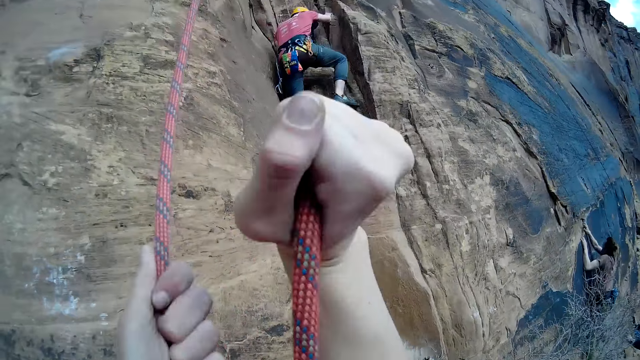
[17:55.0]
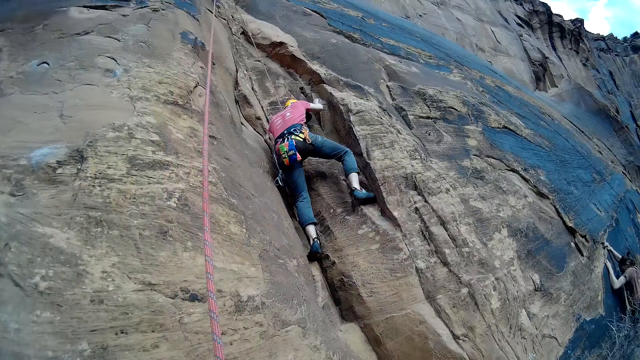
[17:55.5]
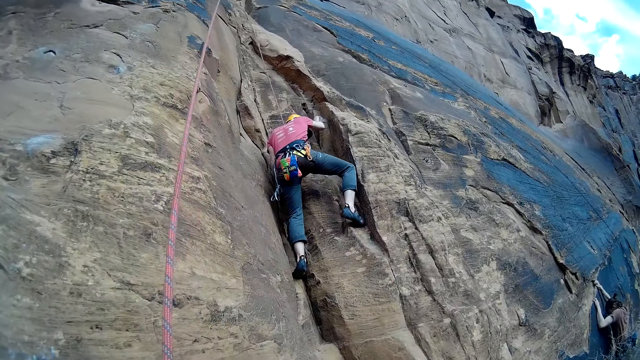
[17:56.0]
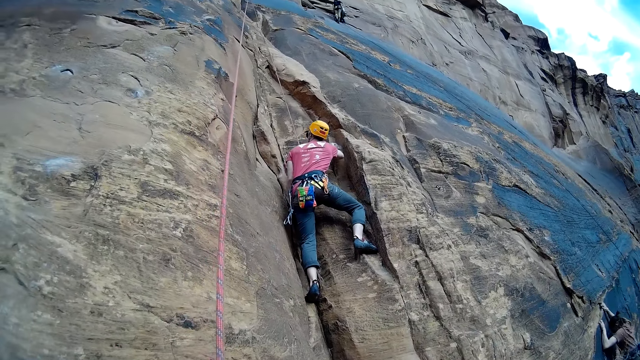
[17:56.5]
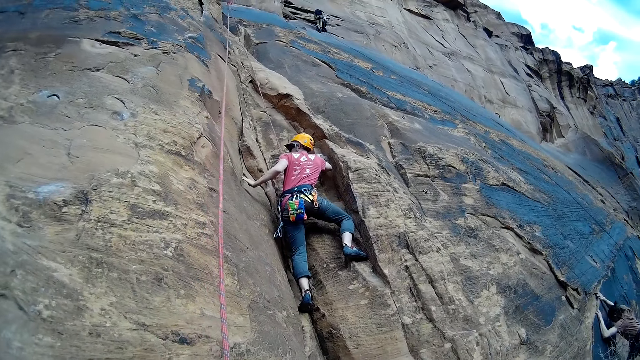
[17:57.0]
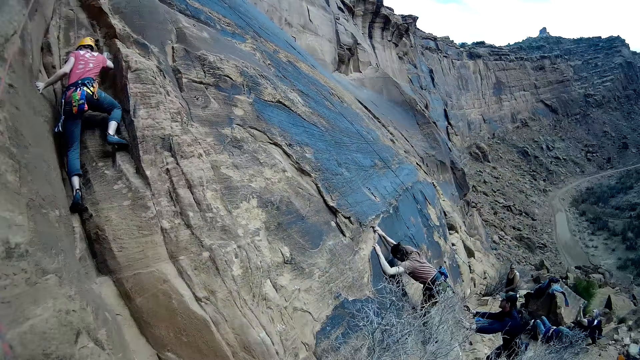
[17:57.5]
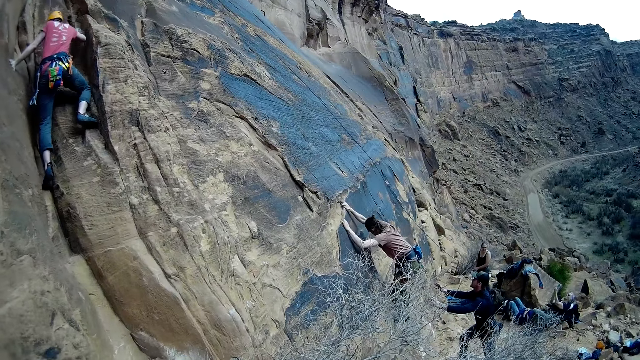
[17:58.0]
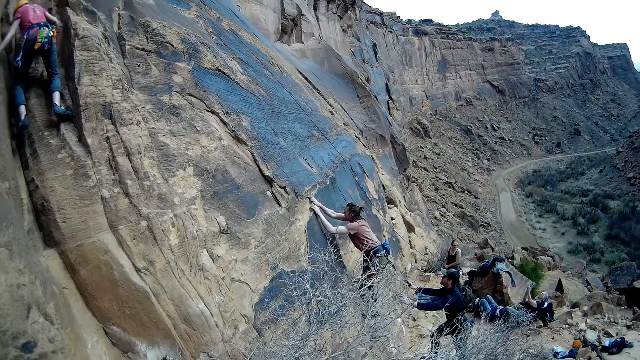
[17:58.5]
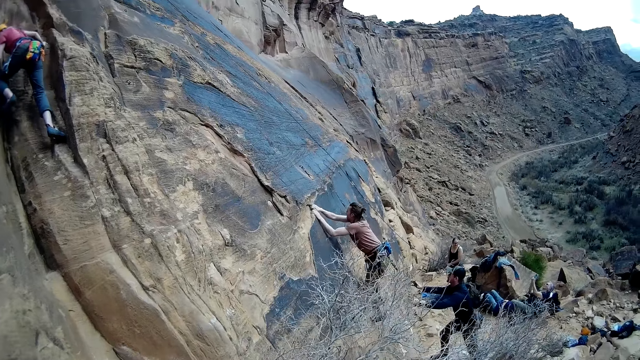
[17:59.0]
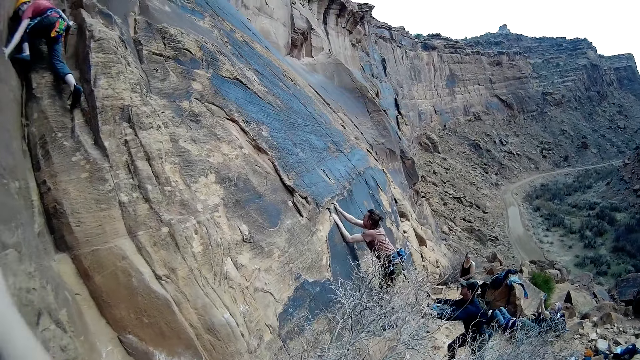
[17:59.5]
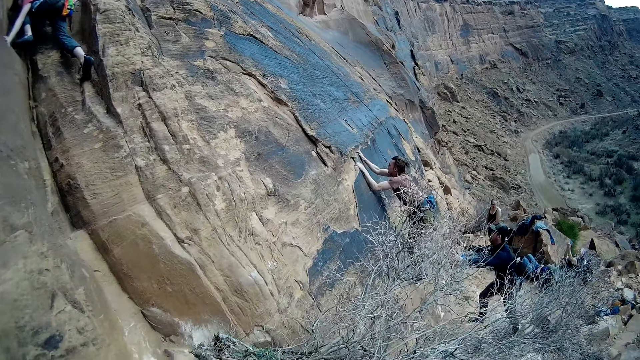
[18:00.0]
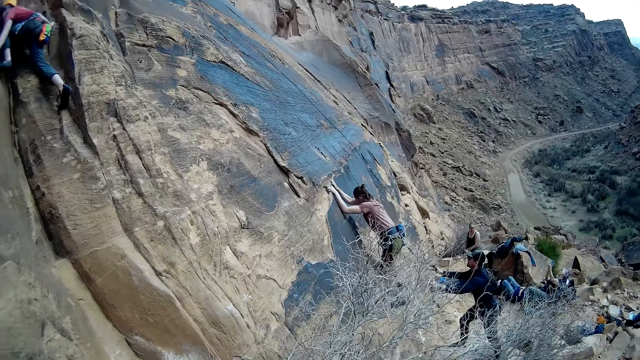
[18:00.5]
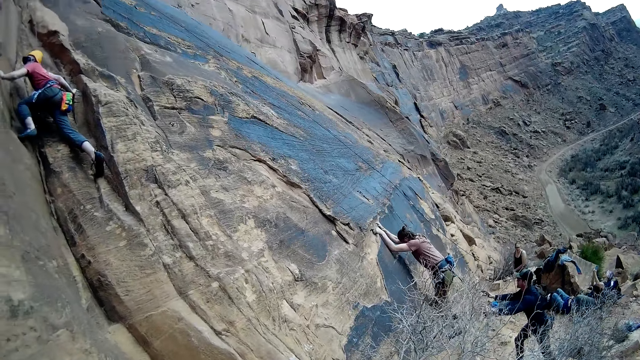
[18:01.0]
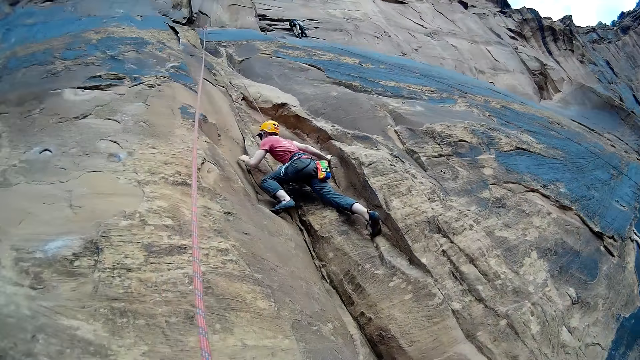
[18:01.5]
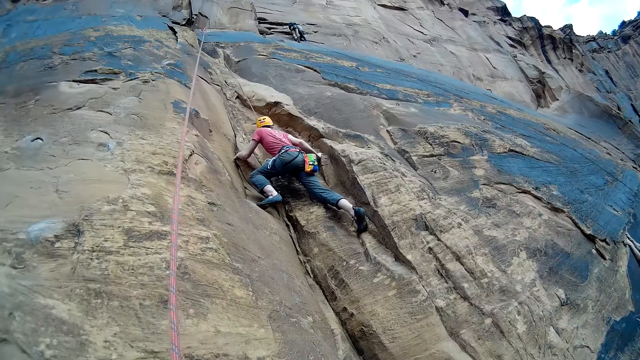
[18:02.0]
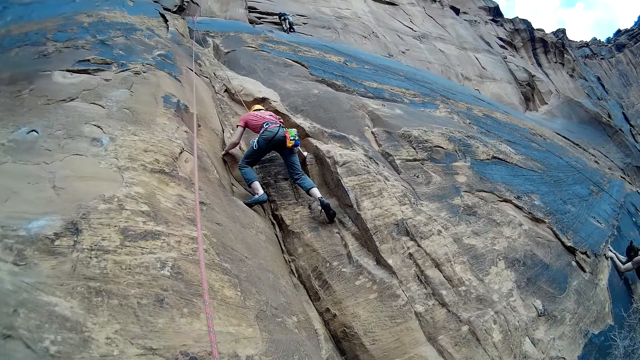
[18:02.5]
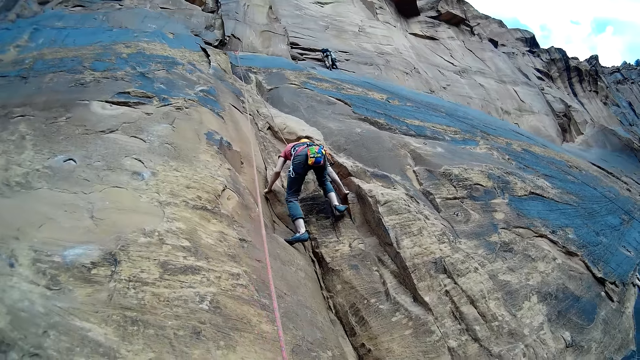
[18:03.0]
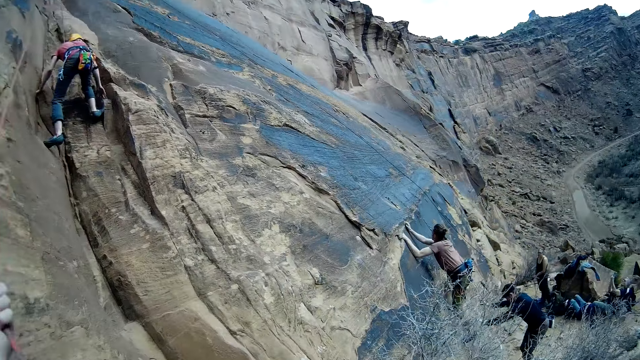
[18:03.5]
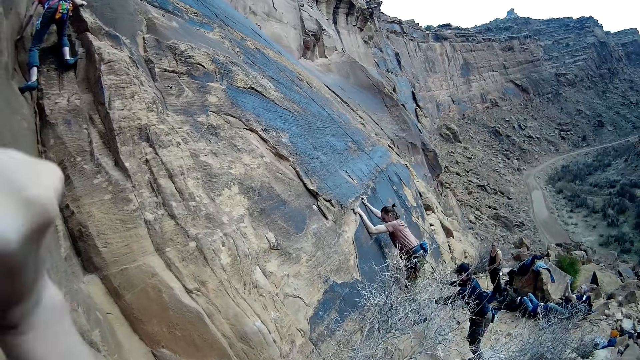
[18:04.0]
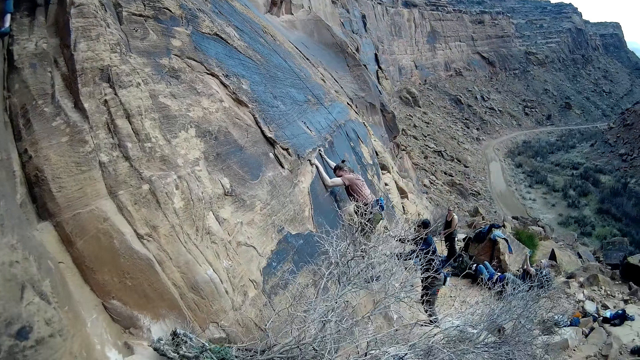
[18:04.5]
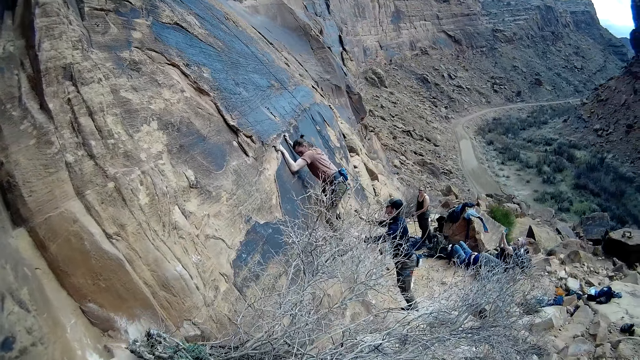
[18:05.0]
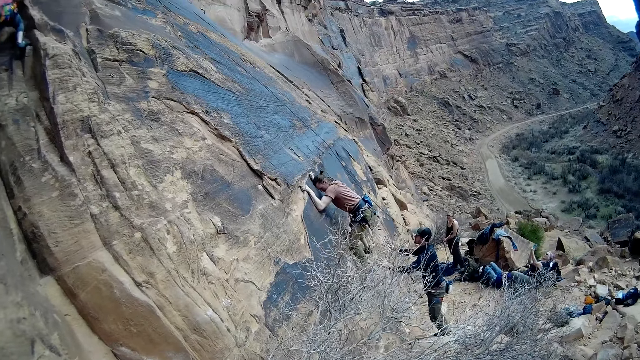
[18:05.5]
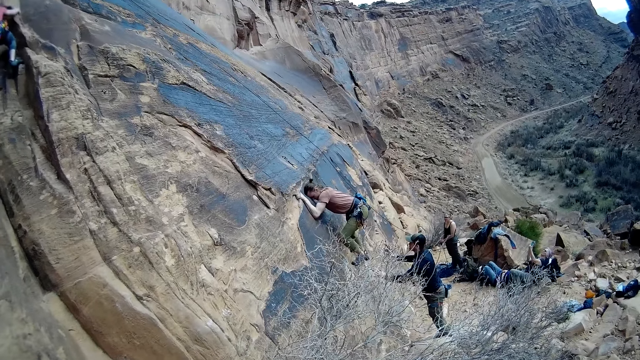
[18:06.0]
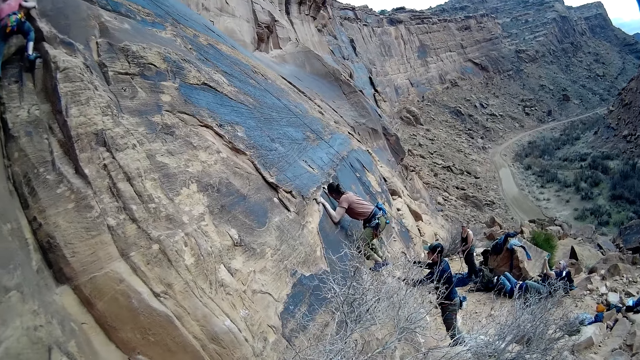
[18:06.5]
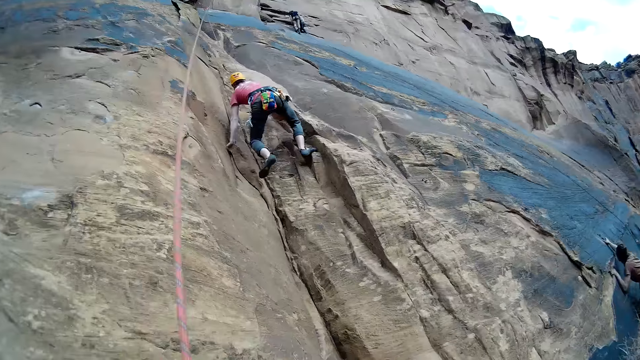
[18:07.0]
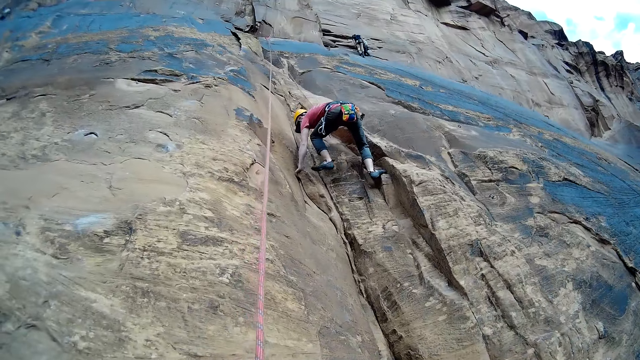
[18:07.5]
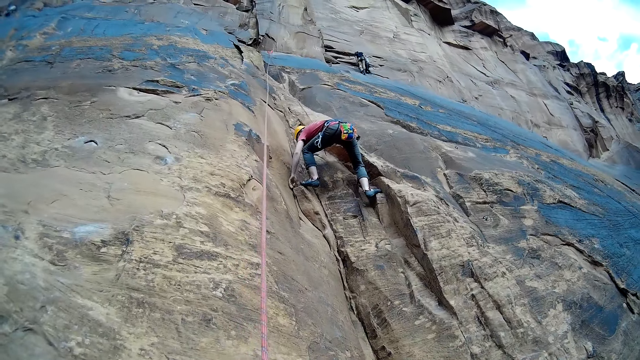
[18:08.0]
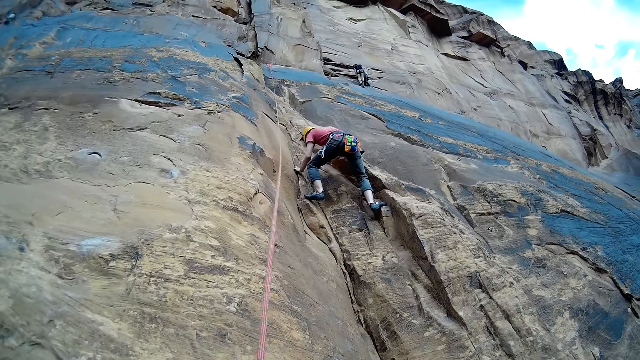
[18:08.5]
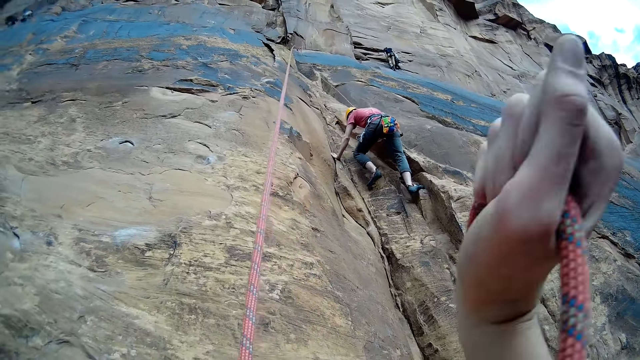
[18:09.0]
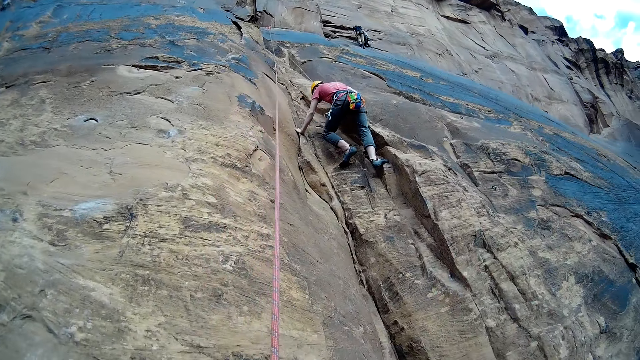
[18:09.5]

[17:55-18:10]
The camera wearer pulls the rope from the cliff. A man goes up the cliff. The camera wearer turns the camera around. The man goes up the cliff. The camera wearer turns the camera around.

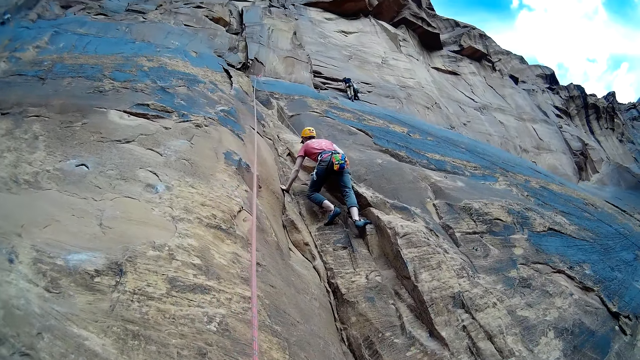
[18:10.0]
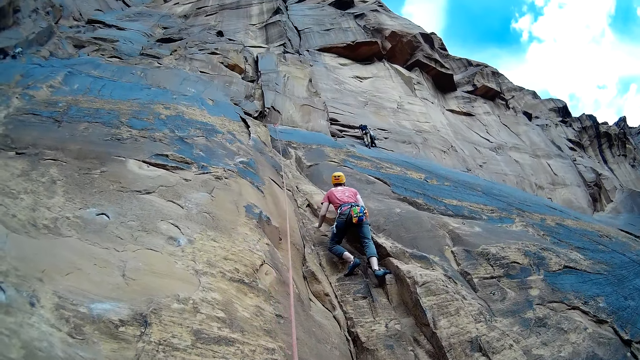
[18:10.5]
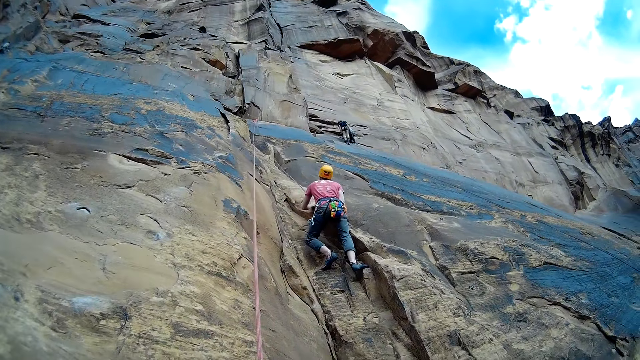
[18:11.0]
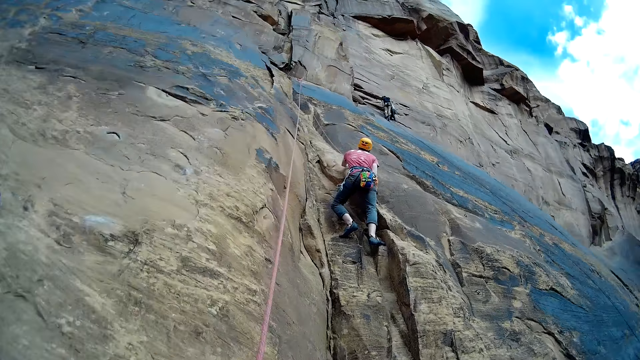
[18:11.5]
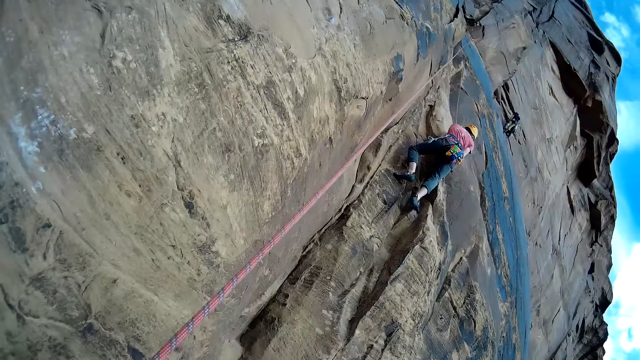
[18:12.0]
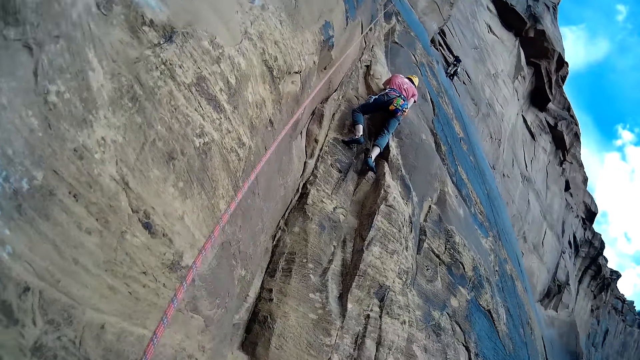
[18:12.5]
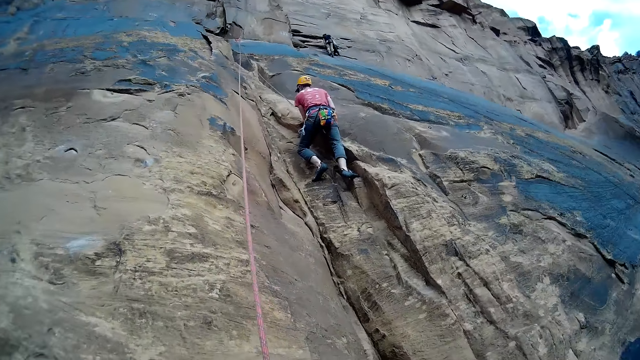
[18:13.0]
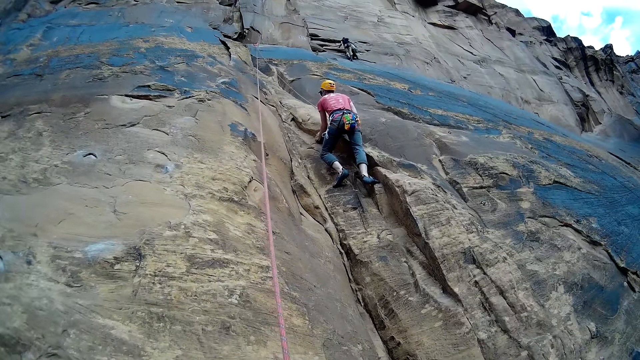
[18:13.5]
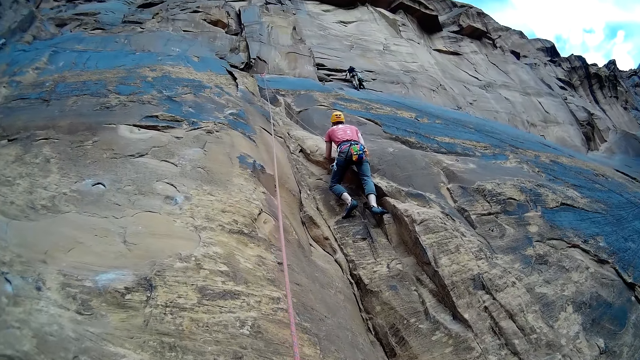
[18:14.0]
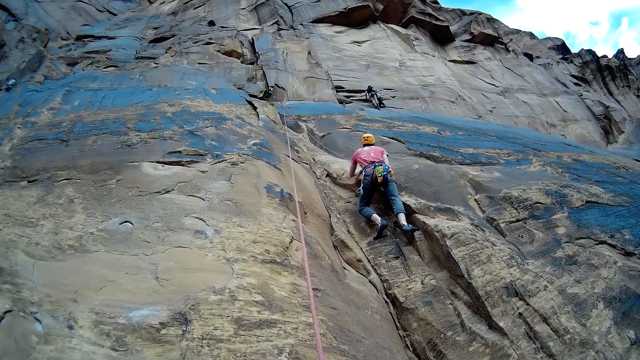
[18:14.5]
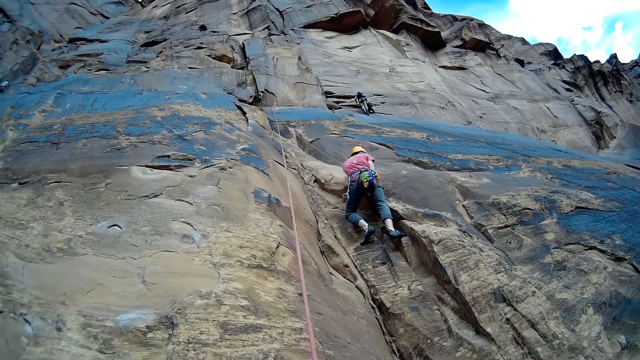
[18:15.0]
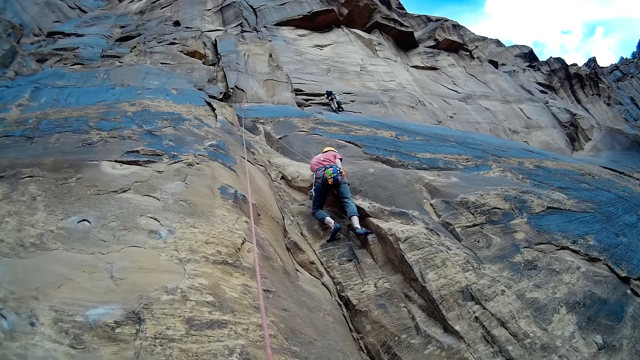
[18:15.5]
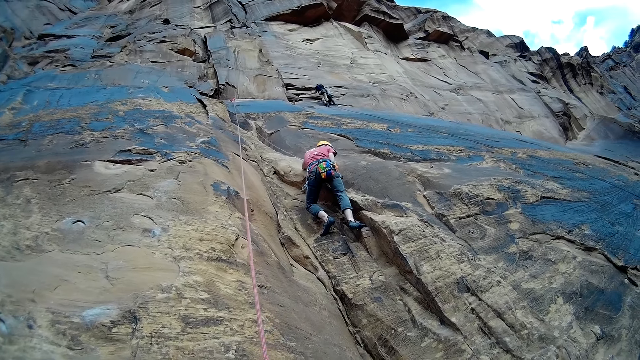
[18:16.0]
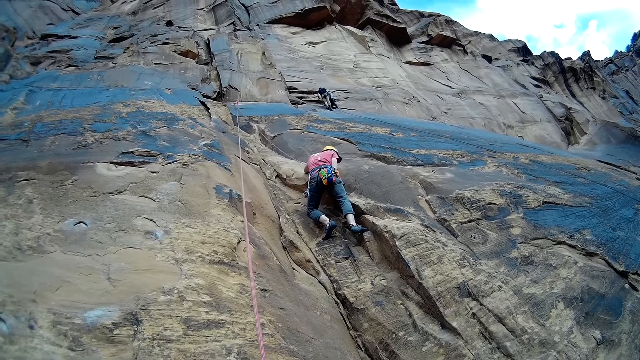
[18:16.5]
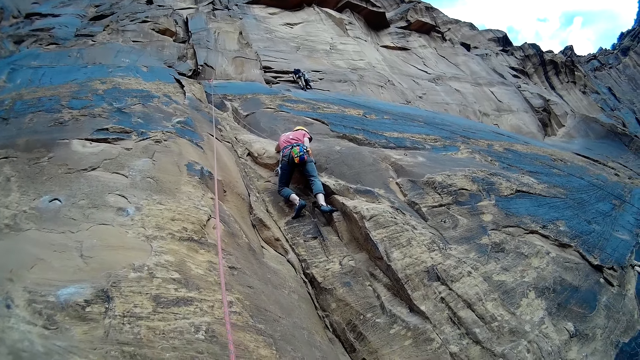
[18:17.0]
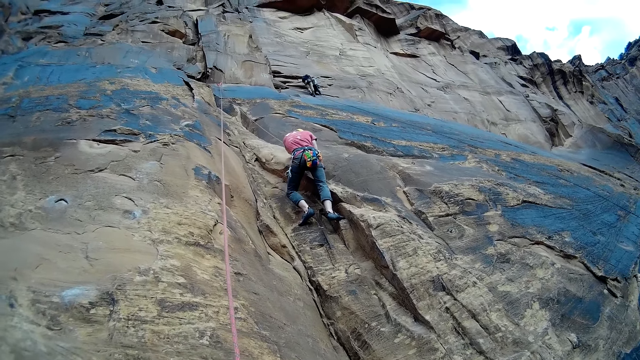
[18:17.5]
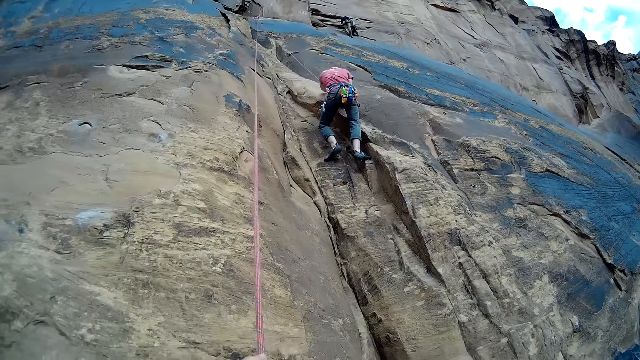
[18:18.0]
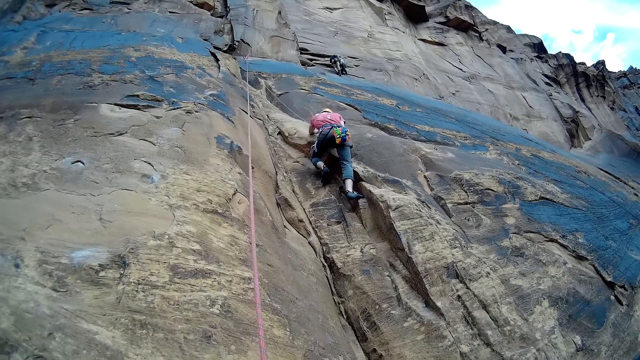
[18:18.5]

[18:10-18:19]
The camera wearer turns the camera around. They look at a man.
